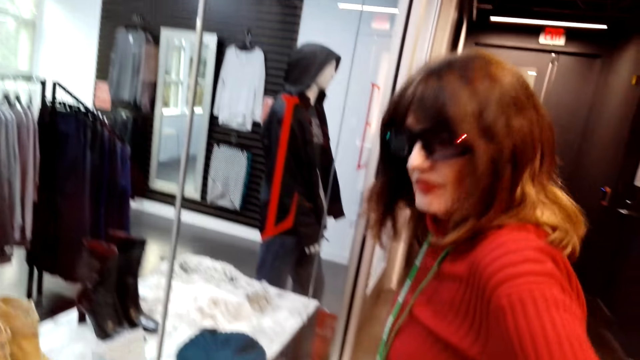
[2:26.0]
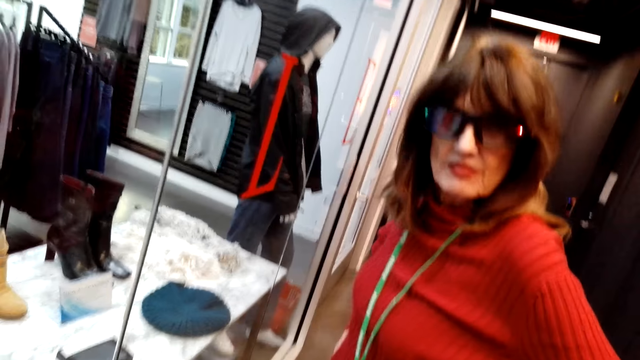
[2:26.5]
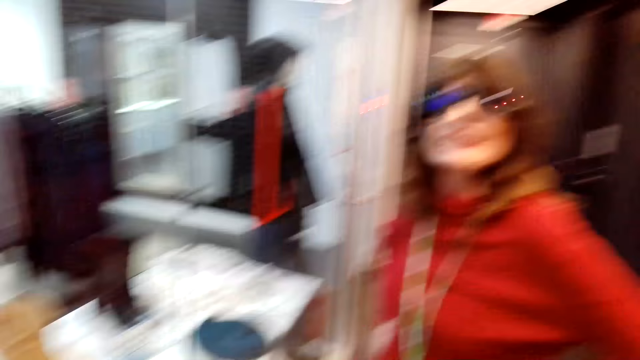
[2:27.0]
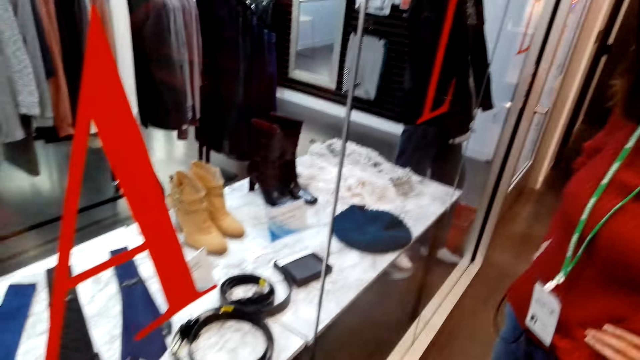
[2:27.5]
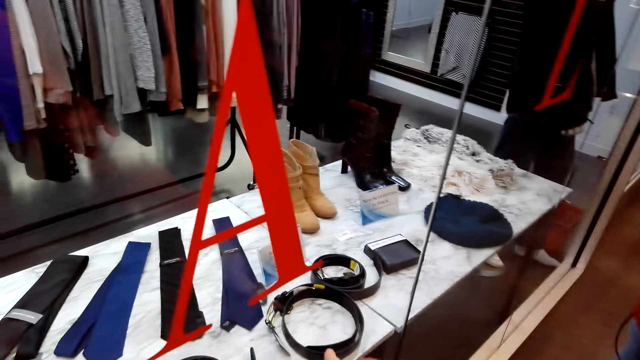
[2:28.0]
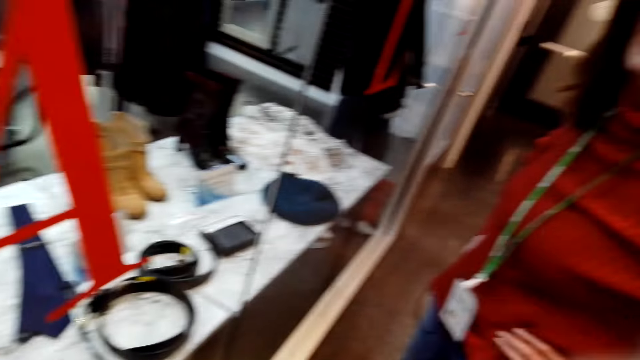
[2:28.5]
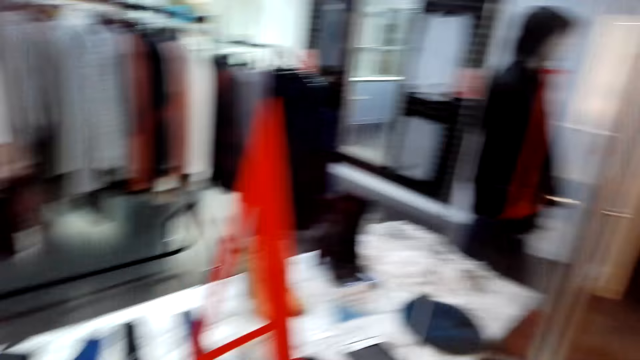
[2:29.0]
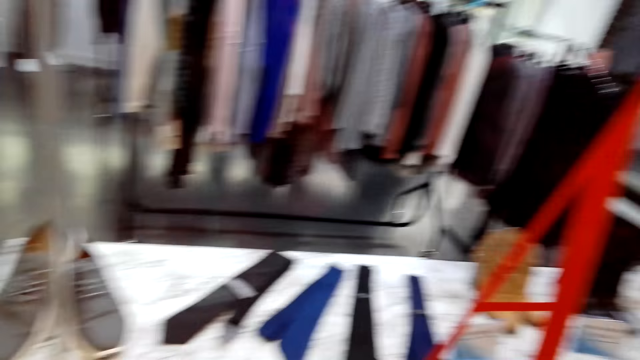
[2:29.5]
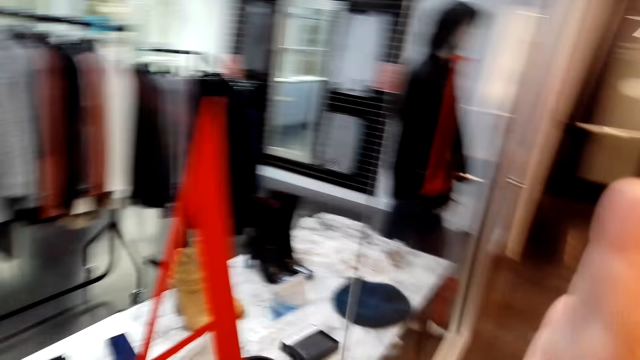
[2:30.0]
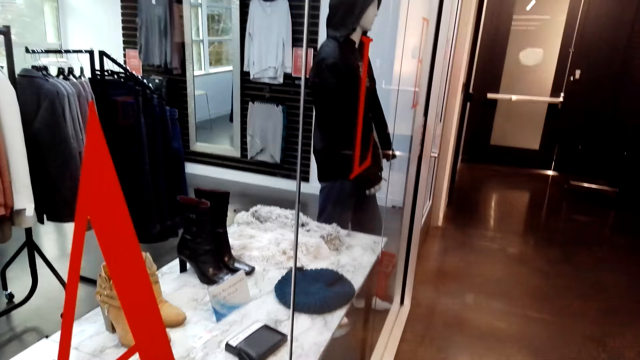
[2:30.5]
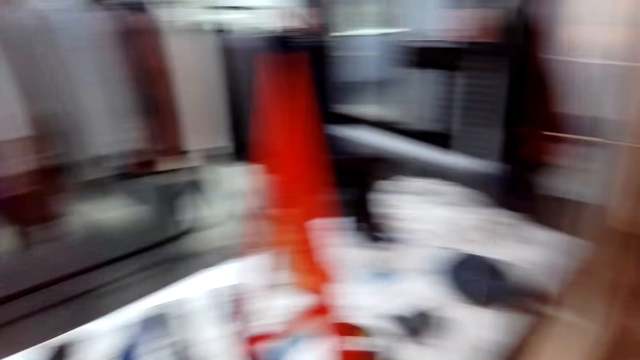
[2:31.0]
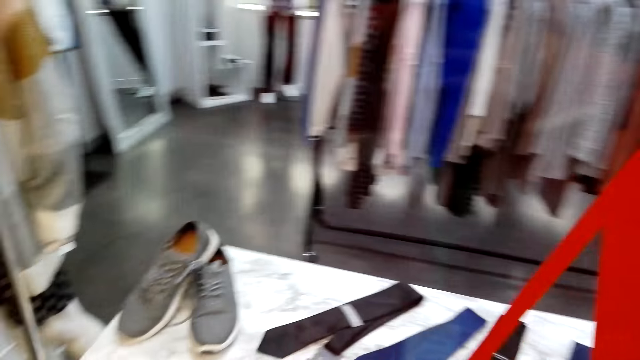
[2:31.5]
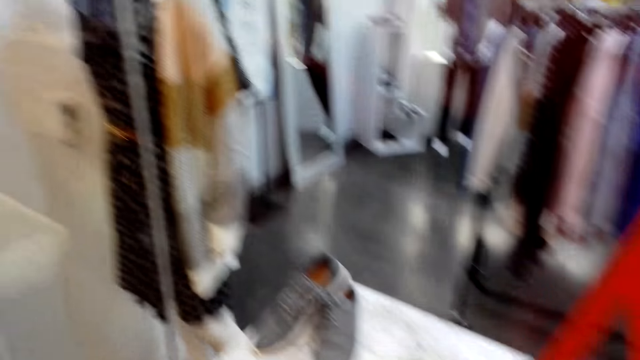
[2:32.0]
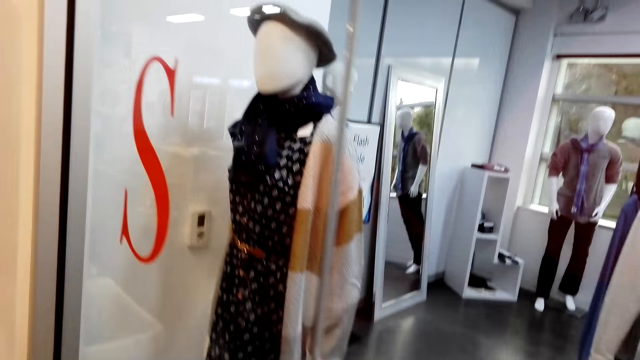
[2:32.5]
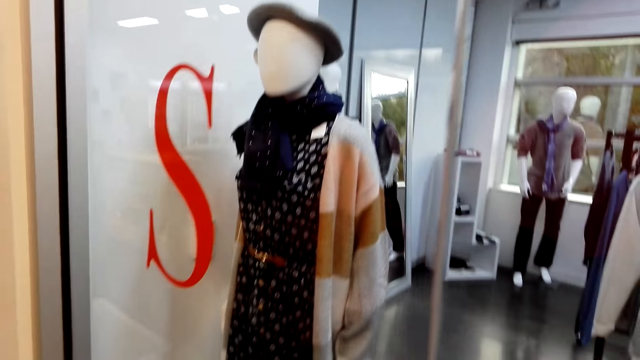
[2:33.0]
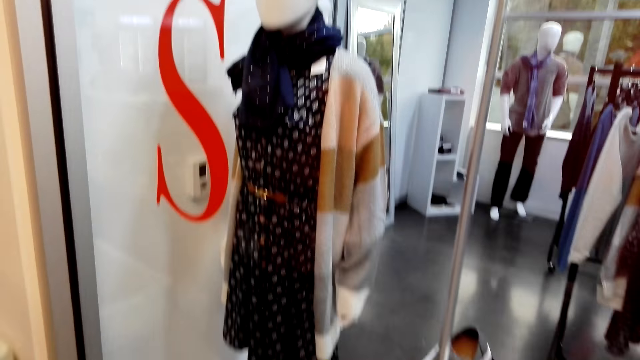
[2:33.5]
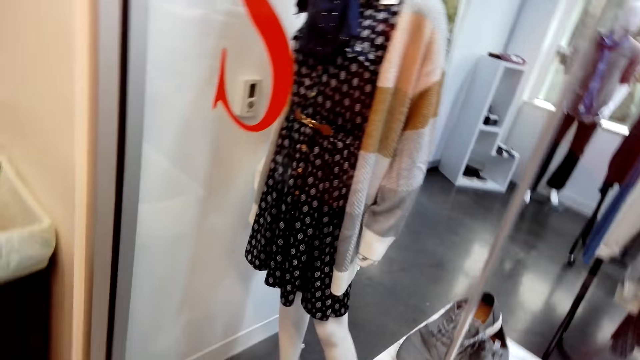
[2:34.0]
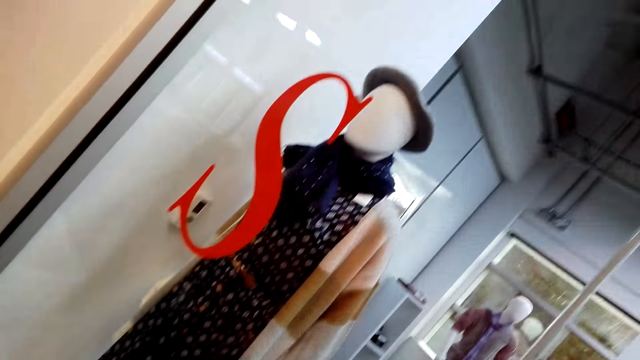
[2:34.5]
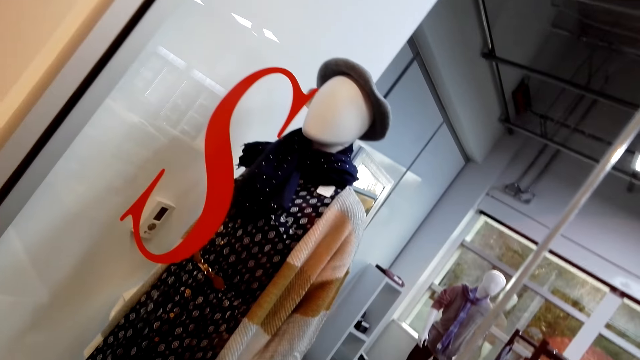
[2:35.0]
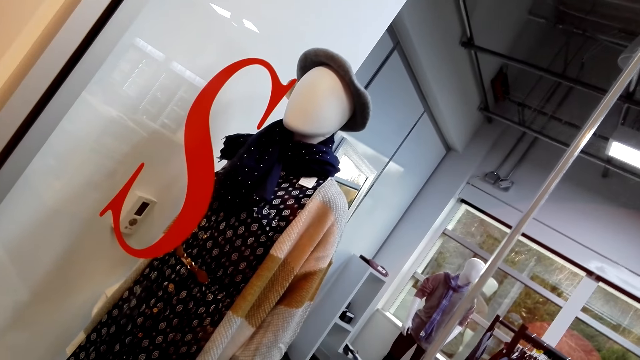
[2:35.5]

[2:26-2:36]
A lady interacts with the camera wearer. The lady nods her head. The camera wearer interacts with the lady. She moves her hands. She looks around. The lady speaks to the camera wearer.

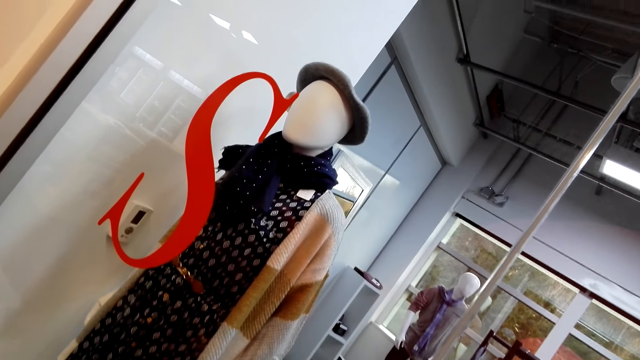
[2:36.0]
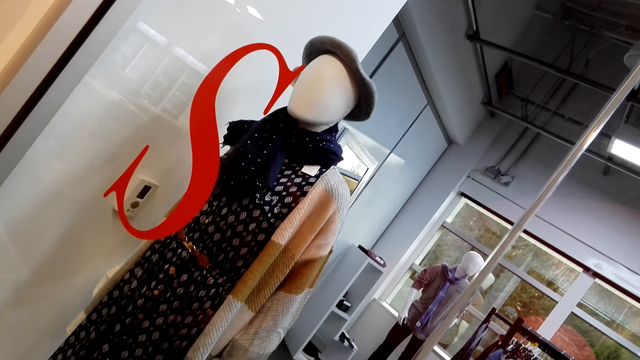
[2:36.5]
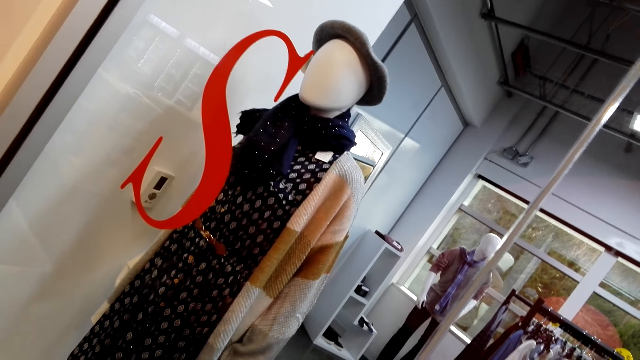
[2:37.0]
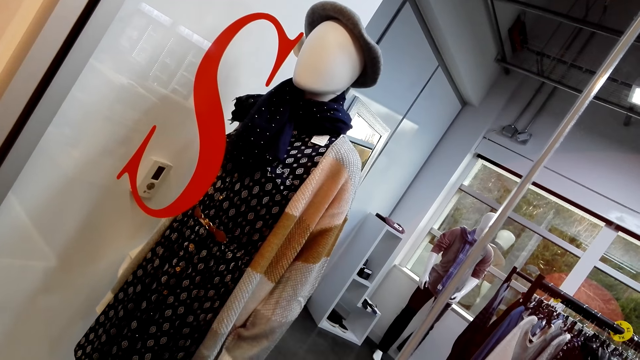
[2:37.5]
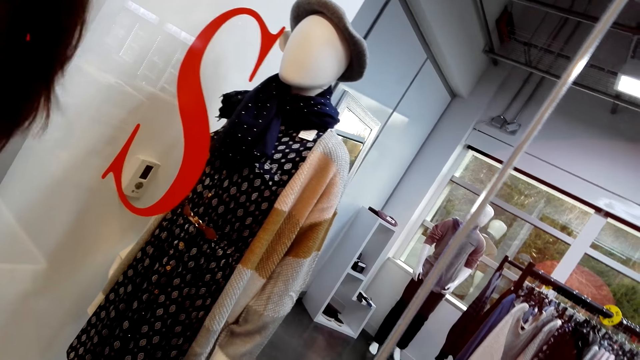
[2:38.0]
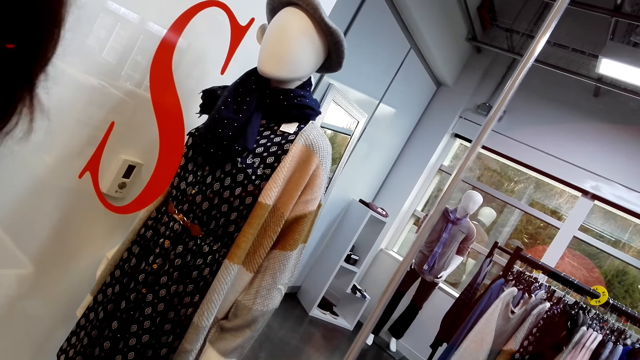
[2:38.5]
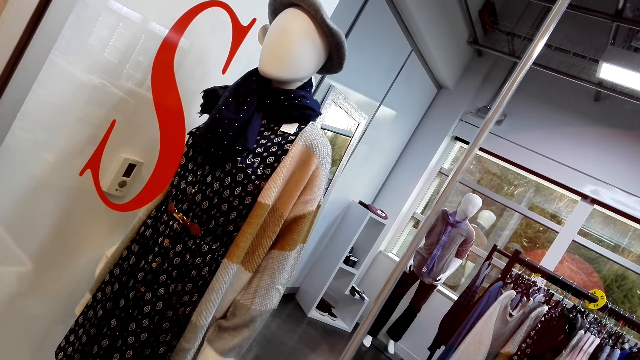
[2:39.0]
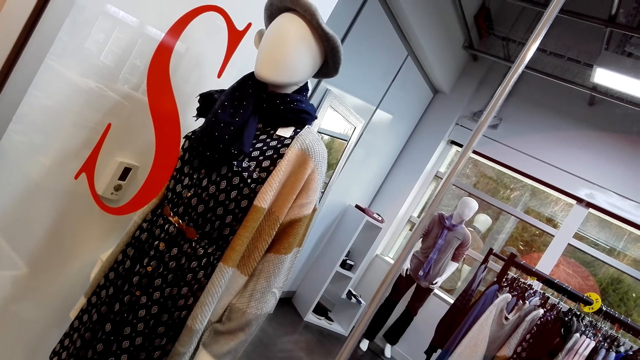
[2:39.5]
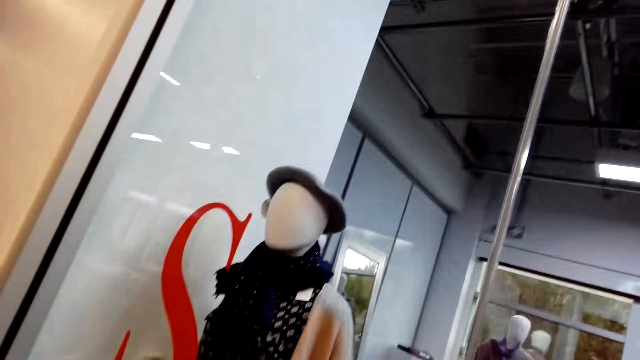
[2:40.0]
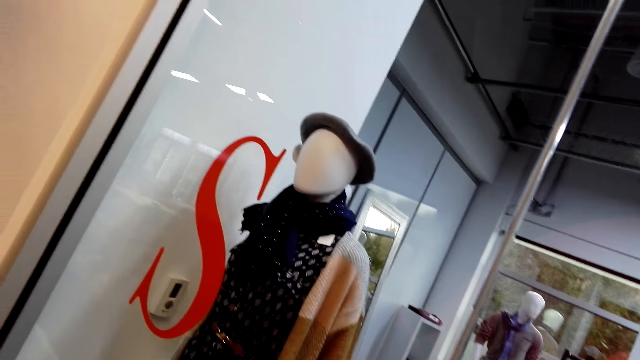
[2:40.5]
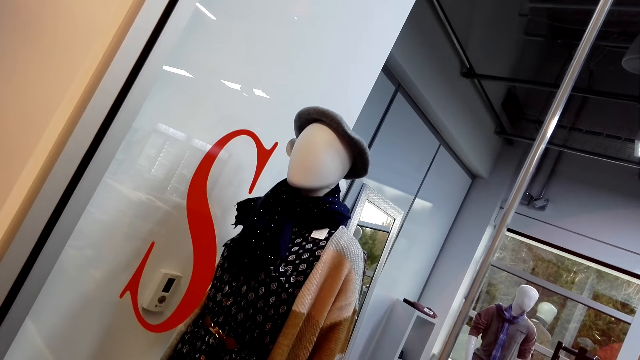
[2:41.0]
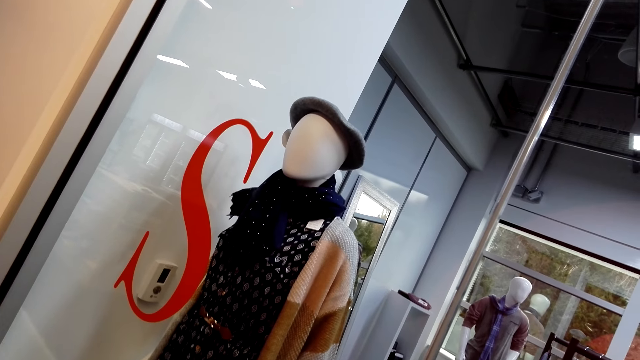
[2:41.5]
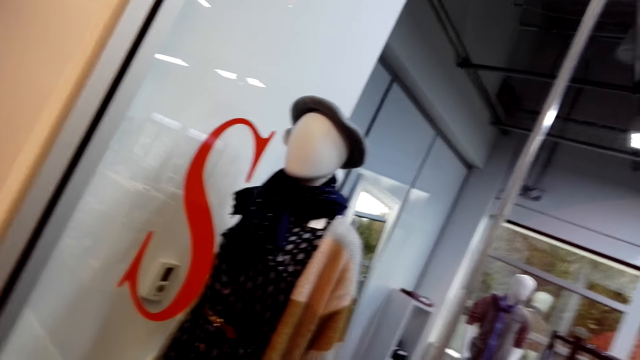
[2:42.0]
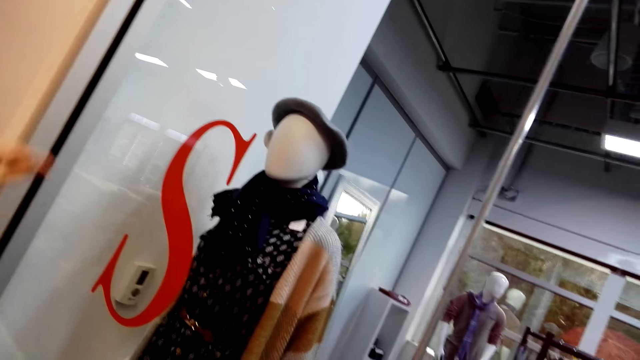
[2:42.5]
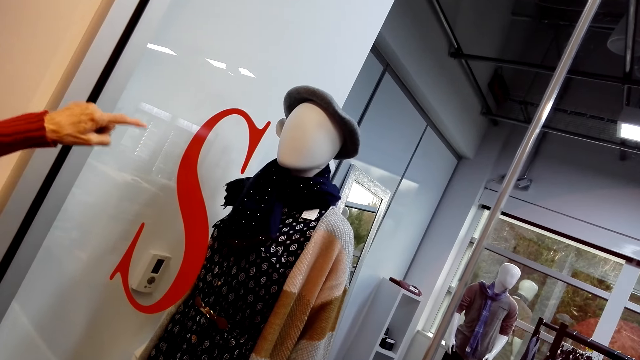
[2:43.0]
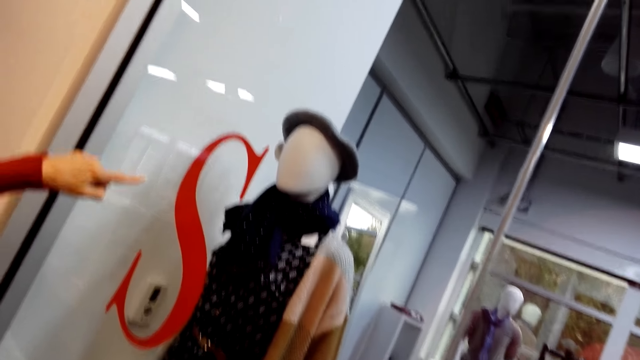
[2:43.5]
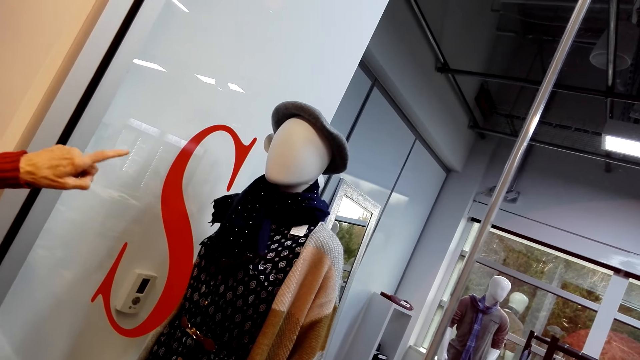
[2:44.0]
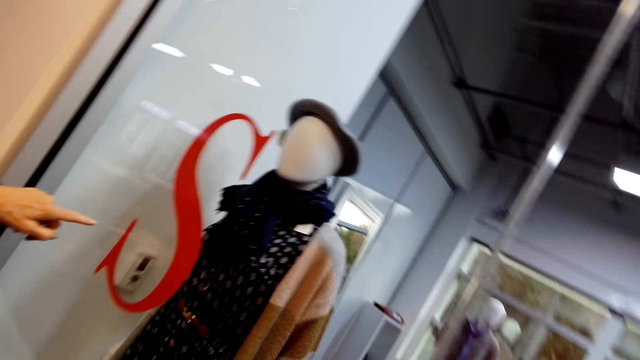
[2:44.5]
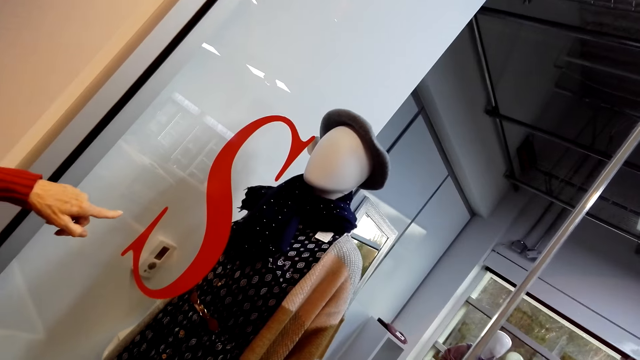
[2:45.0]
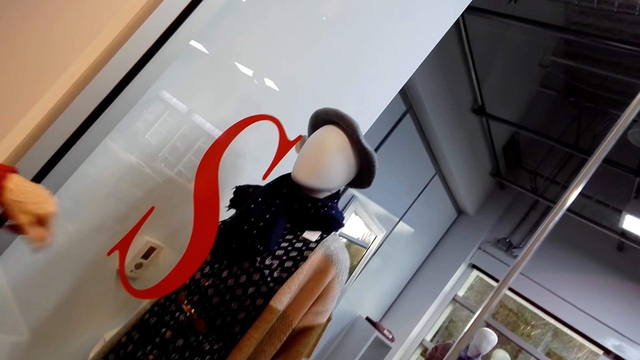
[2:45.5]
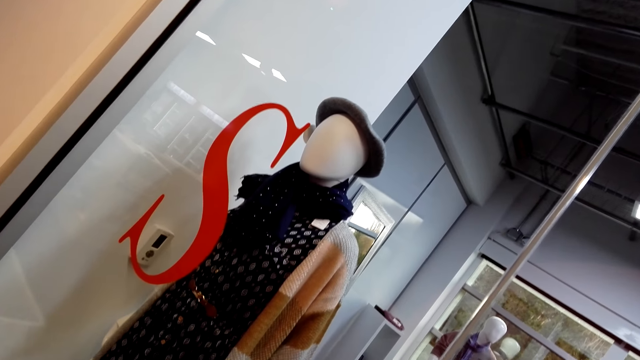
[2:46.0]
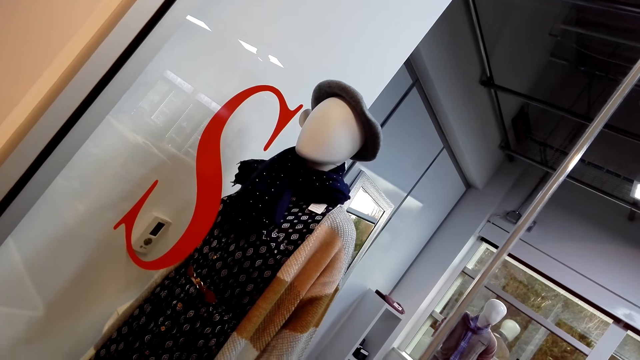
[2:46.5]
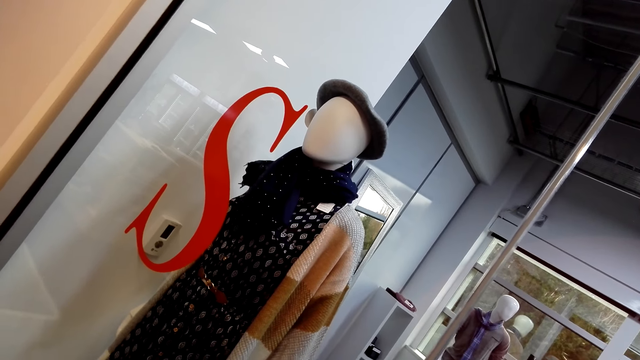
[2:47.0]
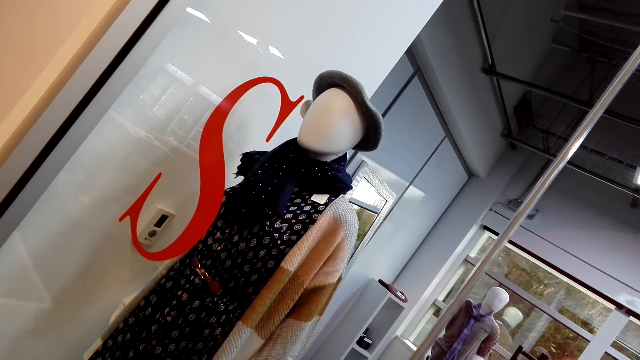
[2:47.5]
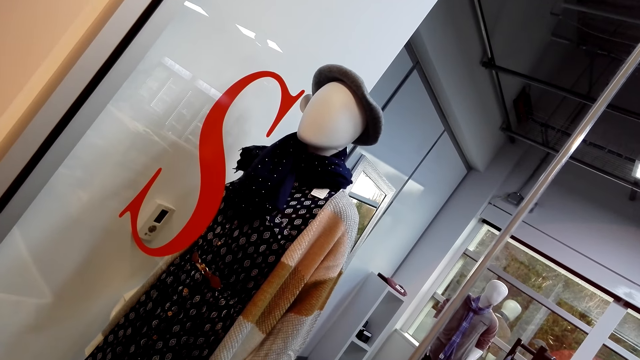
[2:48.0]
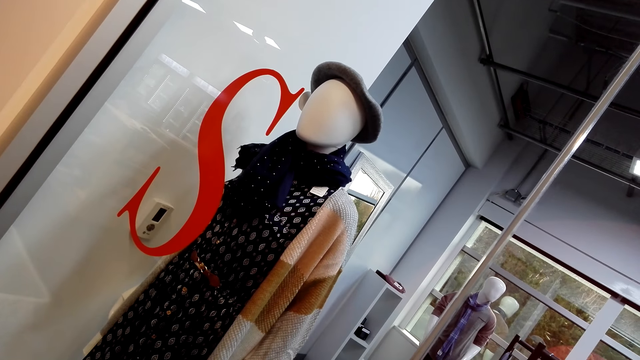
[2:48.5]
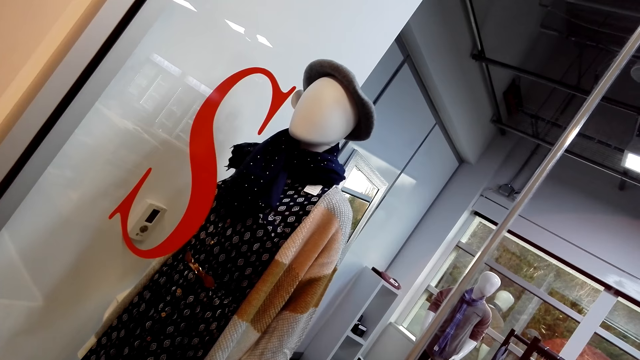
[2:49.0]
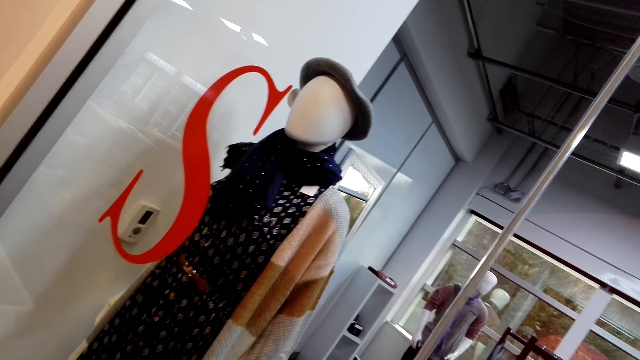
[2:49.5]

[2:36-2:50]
The camera wearer speaks to the lady. They move their head. The lady speaks to the camera wearer. The camera wearer looks around. The lady points at an item in the store with a finger. The camera wearer speaks to the lady and stares around.
